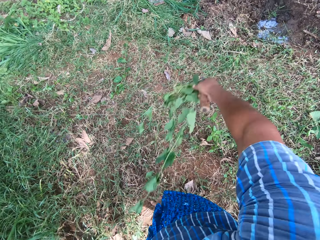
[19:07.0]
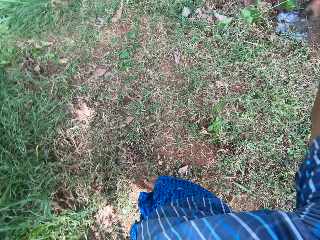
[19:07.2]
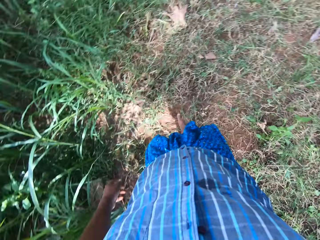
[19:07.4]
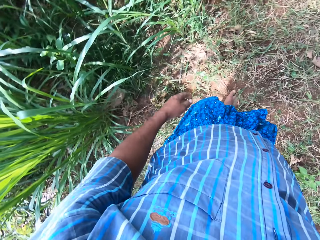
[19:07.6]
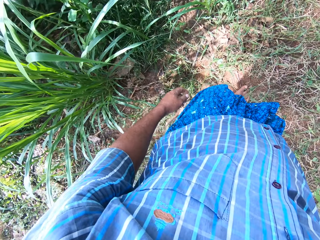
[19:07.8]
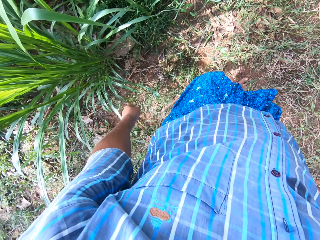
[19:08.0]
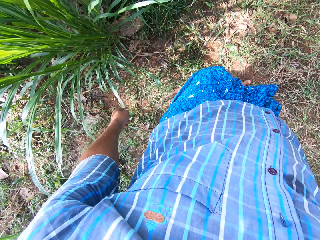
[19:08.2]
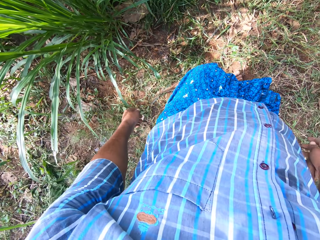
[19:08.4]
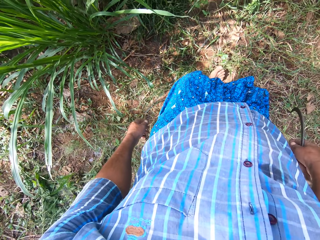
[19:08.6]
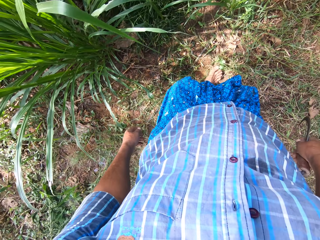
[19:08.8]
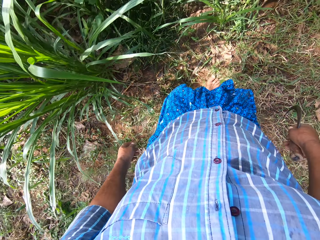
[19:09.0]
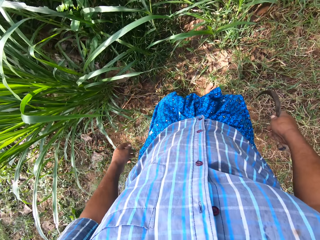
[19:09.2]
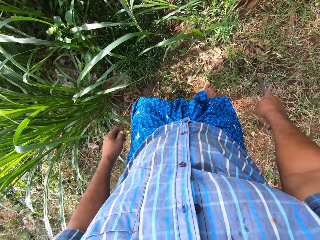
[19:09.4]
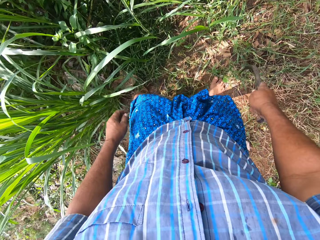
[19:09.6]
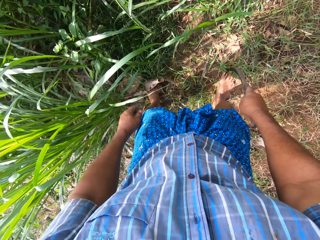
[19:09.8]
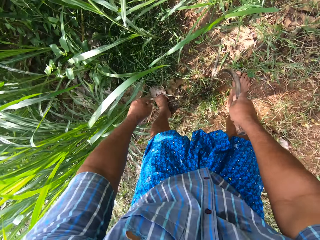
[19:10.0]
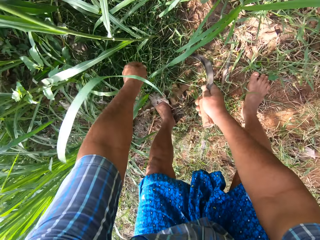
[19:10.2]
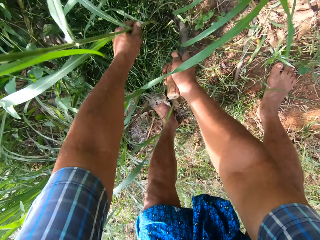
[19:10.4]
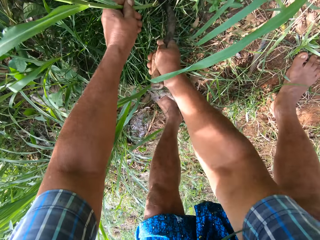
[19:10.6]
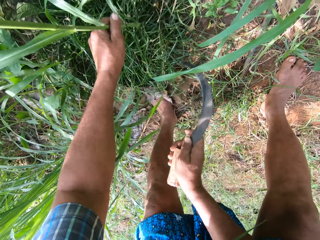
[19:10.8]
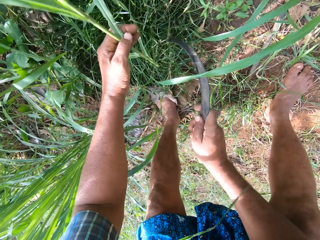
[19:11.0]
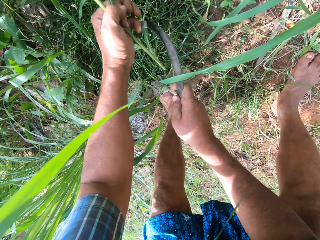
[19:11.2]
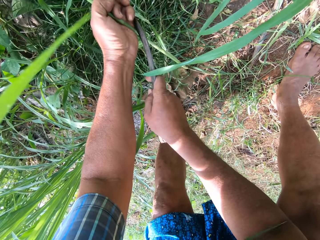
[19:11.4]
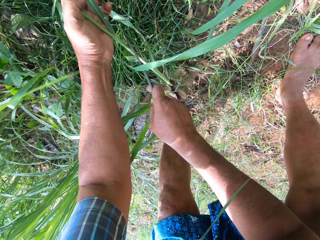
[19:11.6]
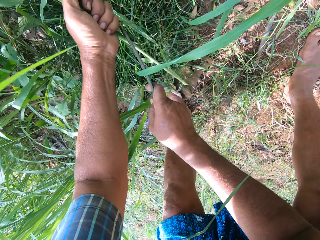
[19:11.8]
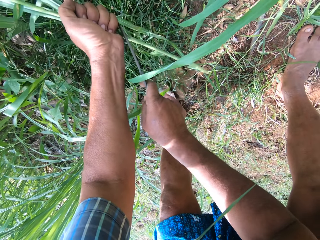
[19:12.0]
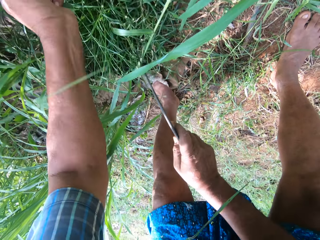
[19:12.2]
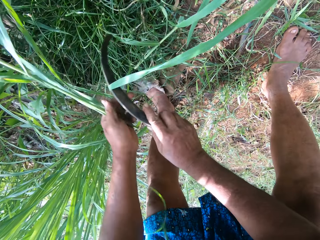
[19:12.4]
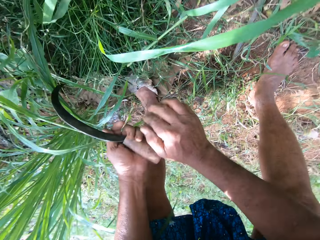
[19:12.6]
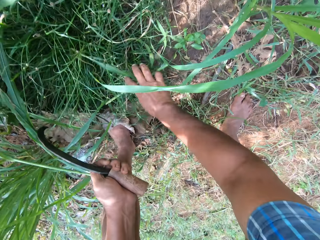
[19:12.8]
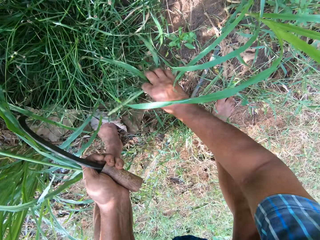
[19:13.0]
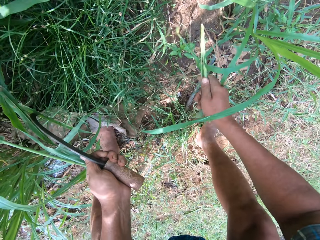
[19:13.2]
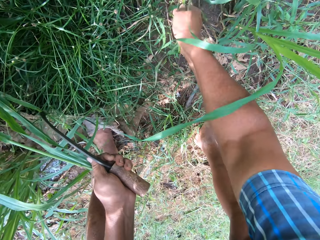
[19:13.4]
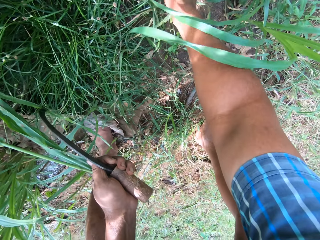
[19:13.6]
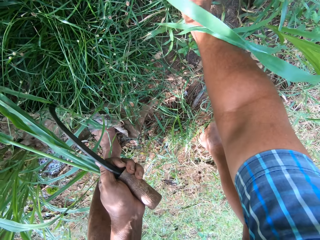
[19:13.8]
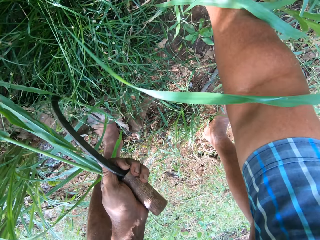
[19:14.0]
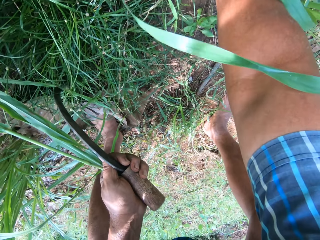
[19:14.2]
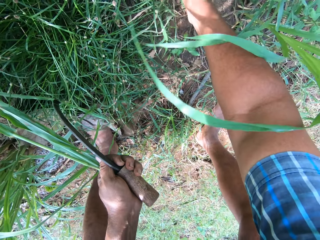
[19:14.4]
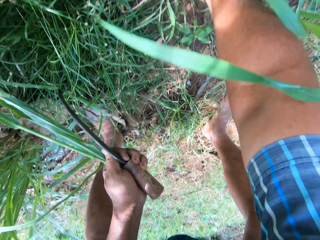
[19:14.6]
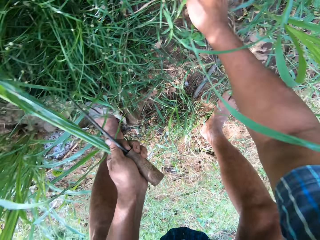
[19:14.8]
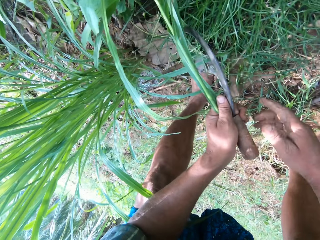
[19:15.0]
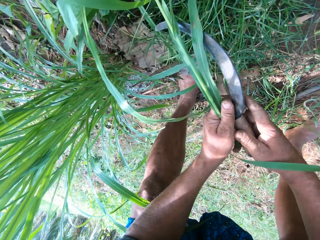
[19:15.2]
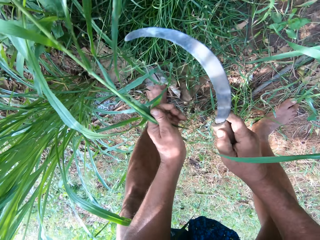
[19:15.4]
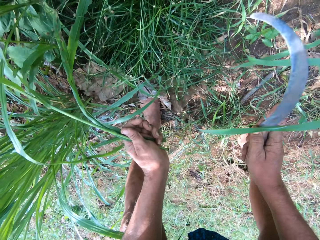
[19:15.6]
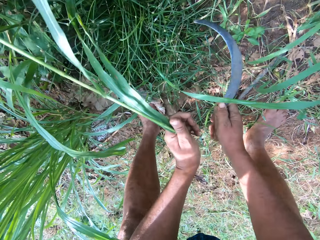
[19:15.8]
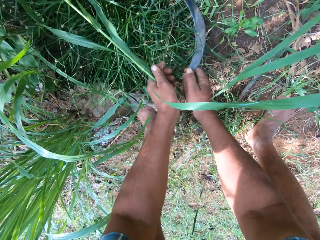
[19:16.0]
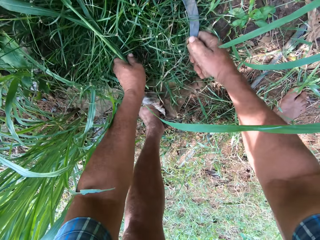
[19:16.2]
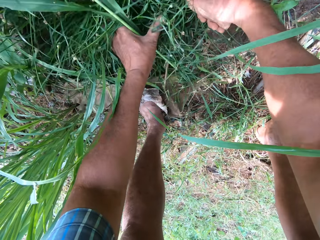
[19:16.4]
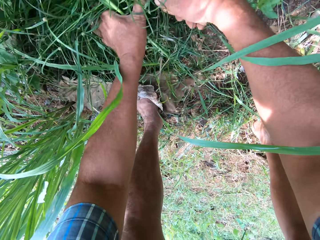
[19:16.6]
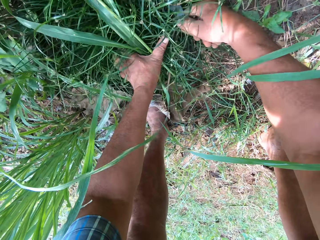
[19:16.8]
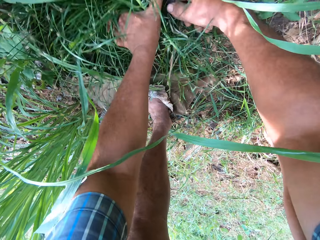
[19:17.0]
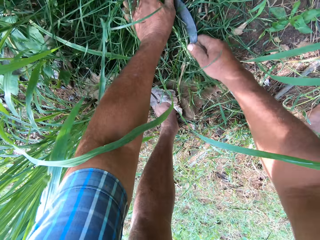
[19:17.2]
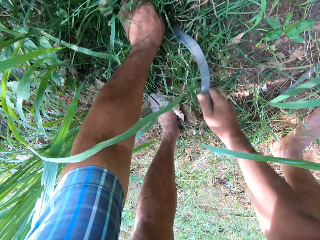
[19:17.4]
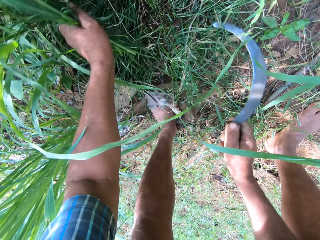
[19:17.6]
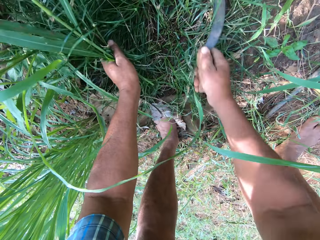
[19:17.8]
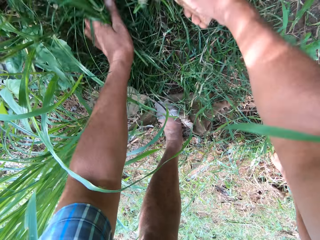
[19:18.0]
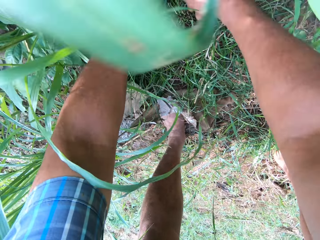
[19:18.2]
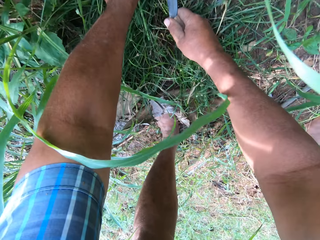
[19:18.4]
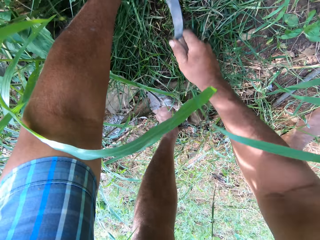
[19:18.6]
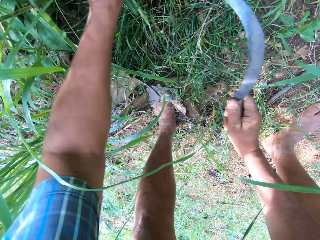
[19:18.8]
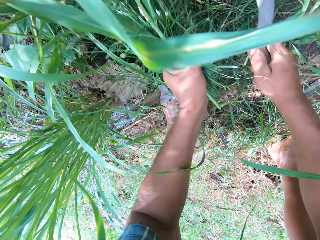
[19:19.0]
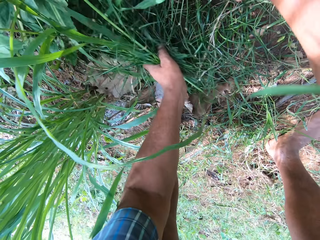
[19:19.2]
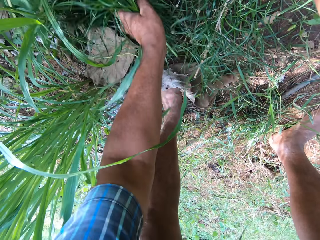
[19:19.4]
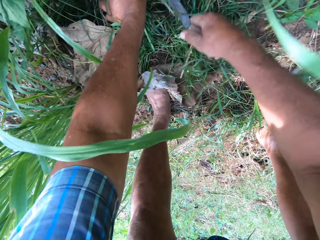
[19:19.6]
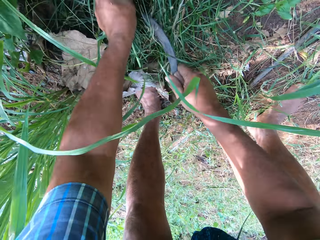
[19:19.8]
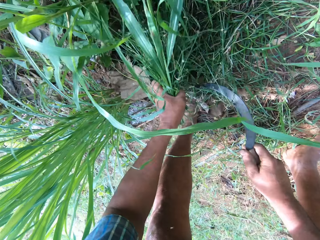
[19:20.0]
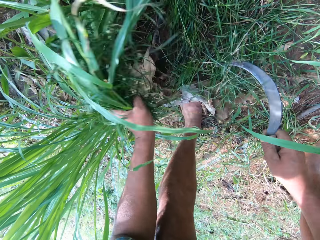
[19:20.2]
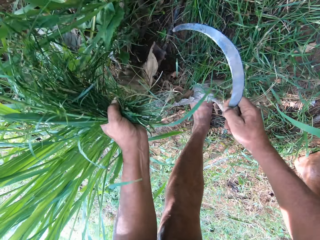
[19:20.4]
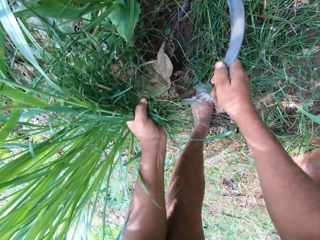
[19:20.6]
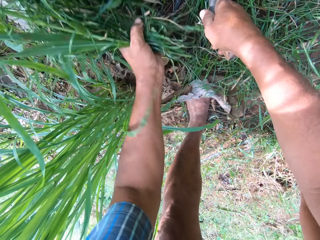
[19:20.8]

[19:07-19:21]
The camera wearer throws the plant away with his right hand. He moves a few steps. He cuts grass with the sickle in his right hand. He cuts a stalk of Napier grass and plants the stalks. He cuts the grass with the sickle in his right hand.

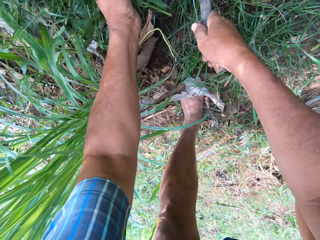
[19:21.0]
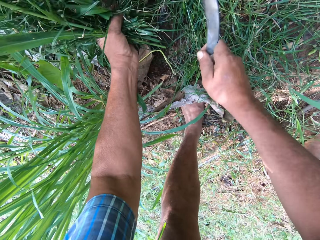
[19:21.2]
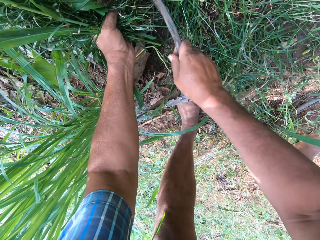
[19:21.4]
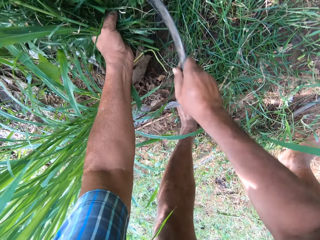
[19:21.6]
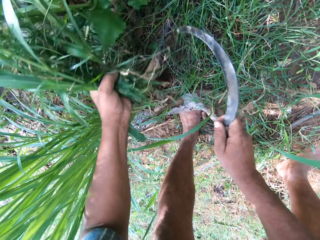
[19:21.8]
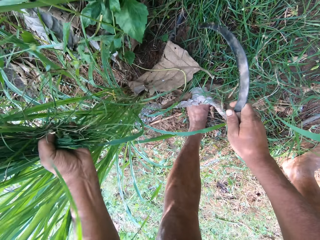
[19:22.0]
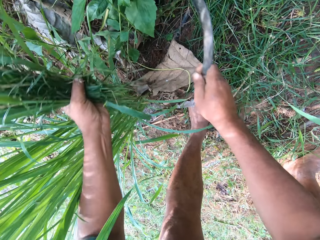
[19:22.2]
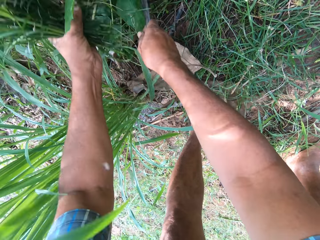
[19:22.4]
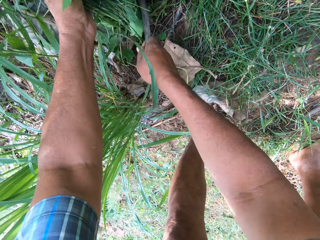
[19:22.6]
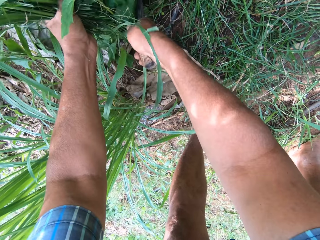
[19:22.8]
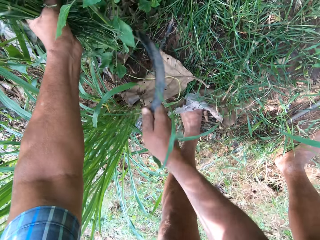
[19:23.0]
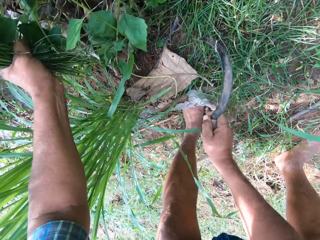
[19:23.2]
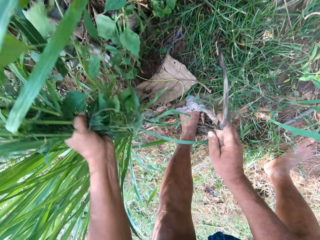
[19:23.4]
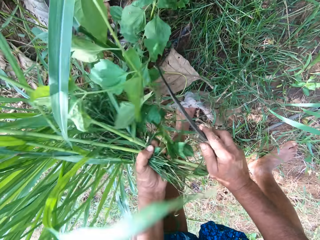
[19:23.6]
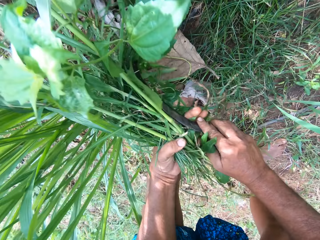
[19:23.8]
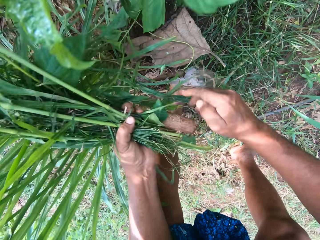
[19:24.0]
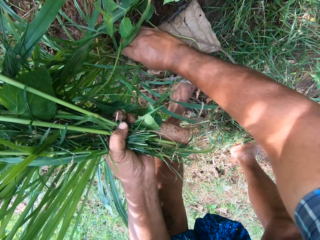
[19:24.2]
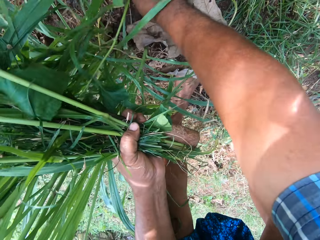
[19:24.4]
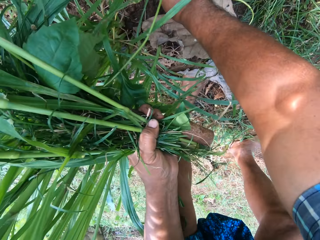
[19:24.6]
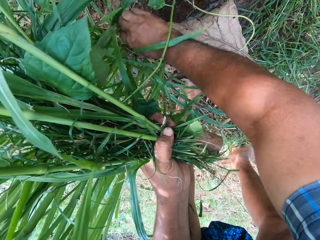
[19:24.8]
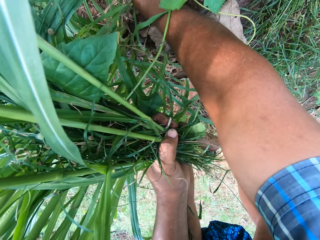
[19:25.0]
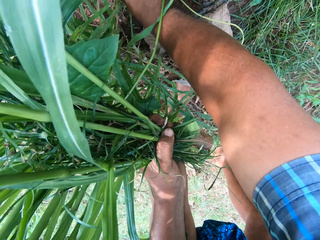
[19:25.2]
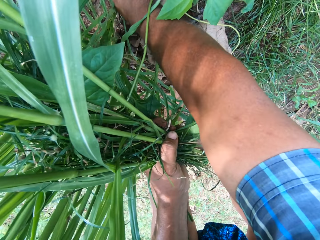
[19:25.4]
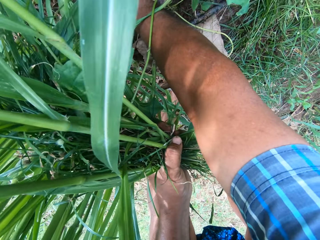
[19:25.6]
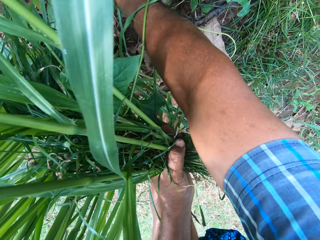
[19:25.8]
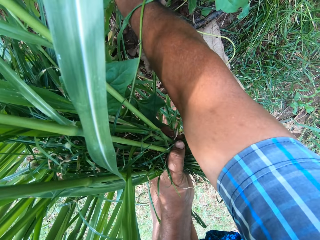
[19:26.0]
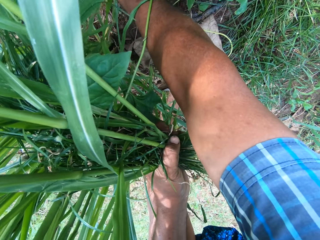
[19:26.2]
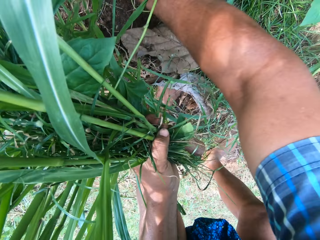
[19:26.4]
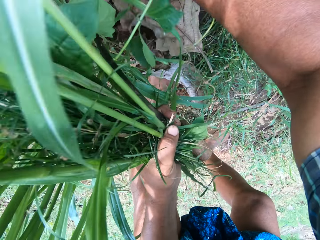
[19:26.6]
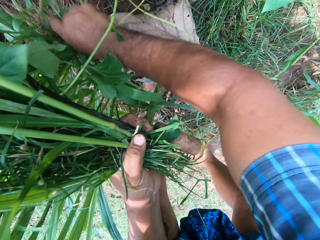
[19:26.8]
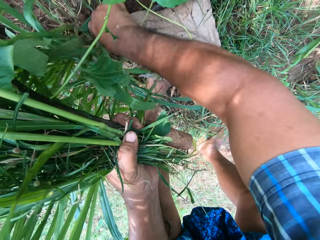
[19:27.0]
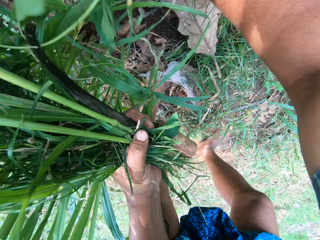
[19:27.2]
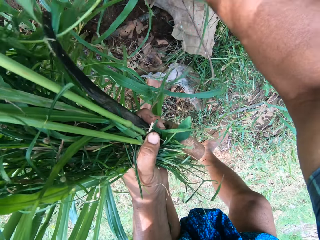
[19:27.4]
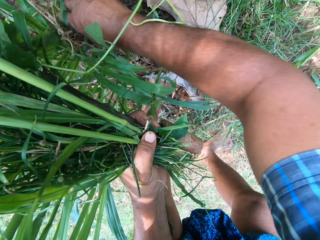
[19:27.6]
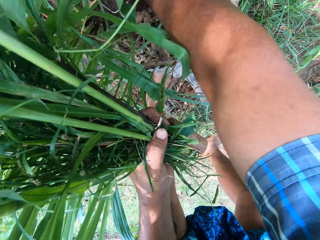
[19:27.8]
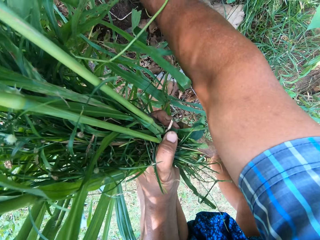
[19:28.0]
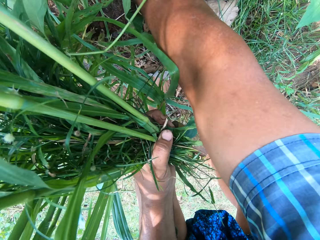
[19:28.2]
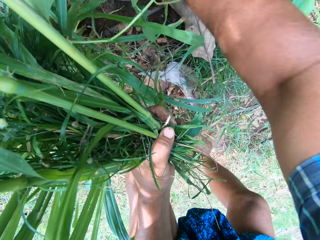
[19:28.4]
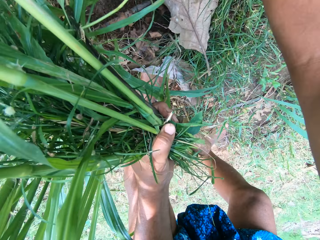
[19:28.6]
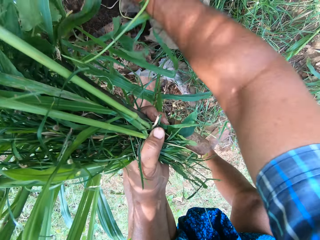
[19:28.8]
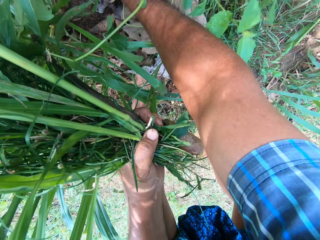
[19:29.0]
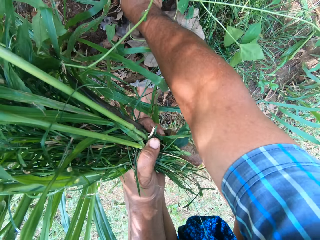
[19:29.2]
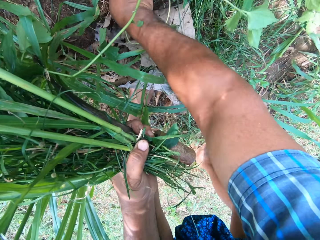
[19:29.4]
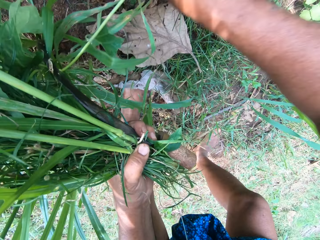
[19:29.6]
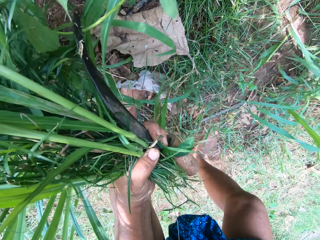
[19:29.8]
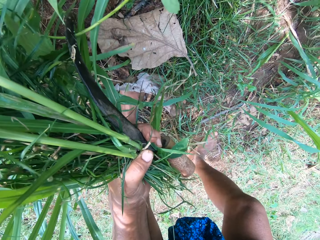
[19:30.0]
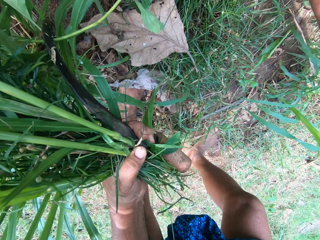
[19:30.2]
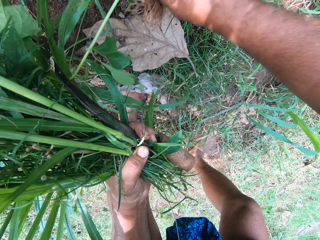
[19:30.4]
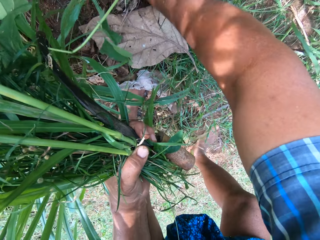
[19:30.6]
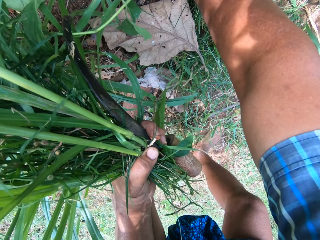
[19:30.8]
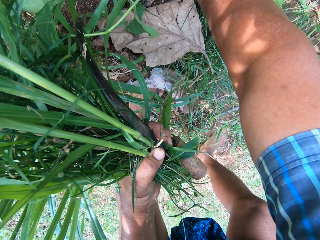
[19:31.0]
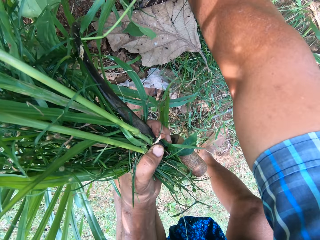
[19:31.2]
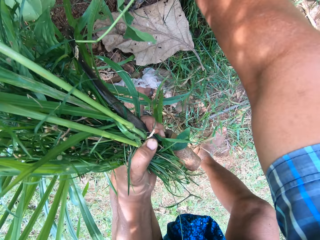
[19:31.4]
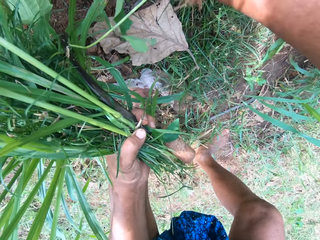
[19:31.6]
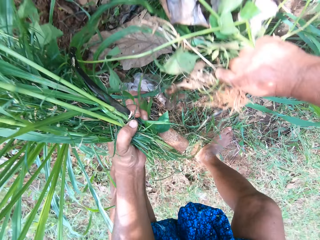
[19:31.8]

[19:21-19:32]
The camera wearer moves the sickle to his left hand. He pulls a plant with his right hand.
